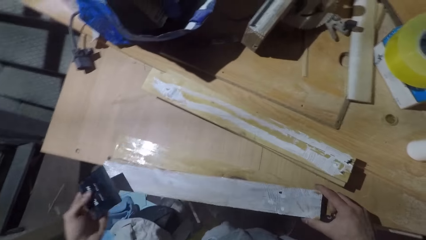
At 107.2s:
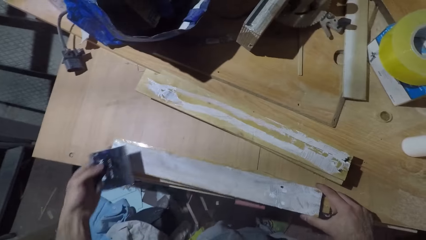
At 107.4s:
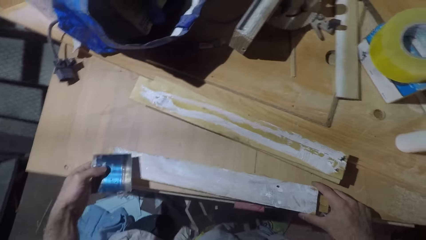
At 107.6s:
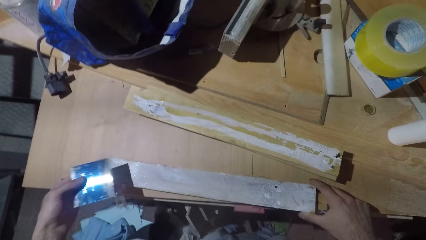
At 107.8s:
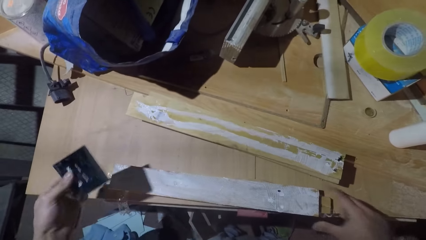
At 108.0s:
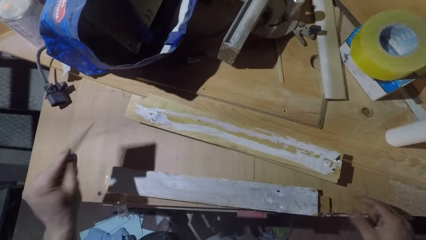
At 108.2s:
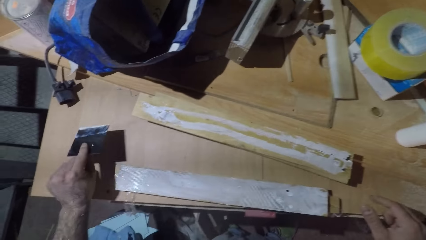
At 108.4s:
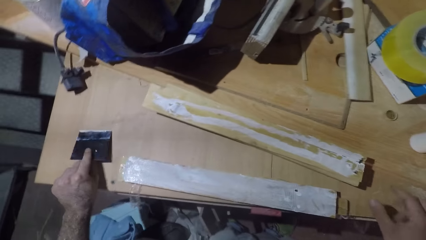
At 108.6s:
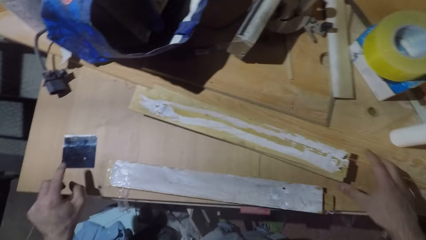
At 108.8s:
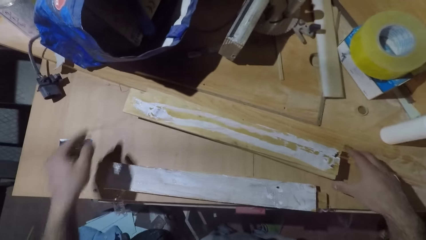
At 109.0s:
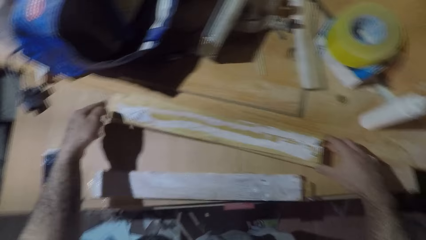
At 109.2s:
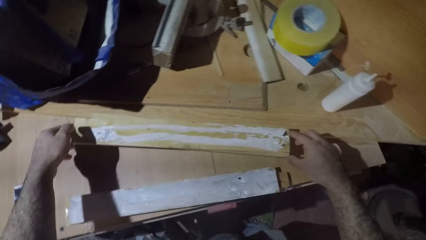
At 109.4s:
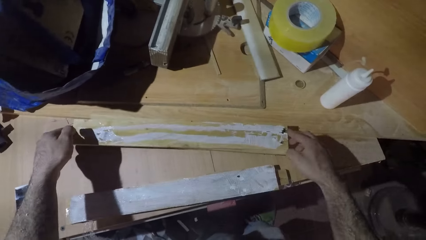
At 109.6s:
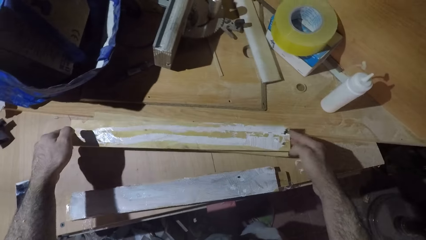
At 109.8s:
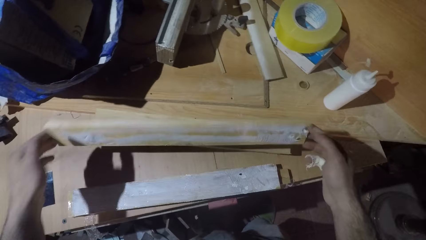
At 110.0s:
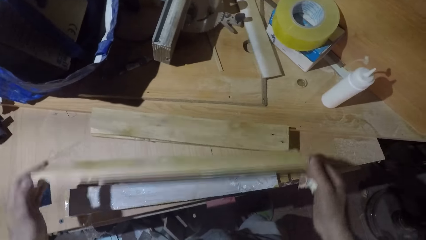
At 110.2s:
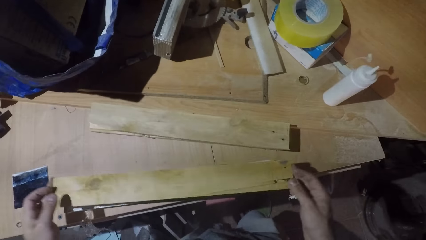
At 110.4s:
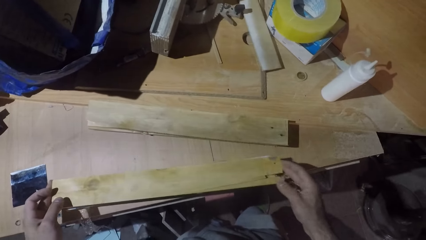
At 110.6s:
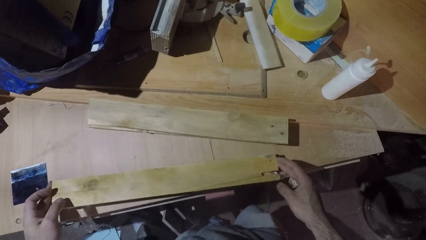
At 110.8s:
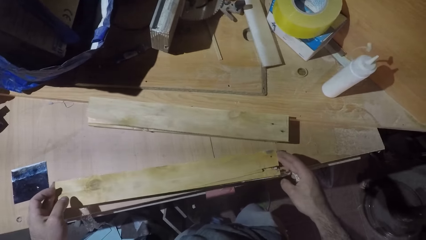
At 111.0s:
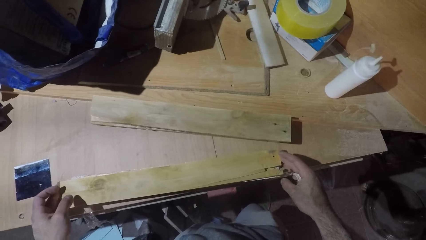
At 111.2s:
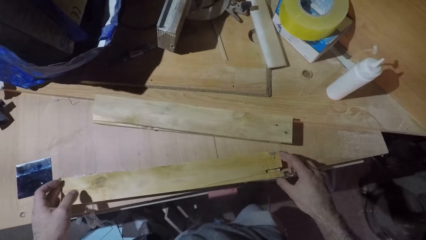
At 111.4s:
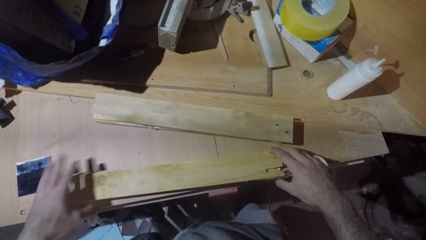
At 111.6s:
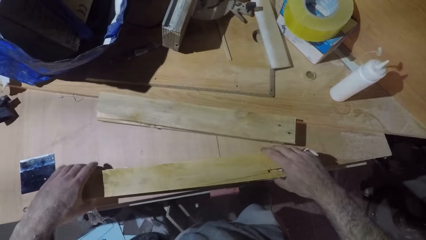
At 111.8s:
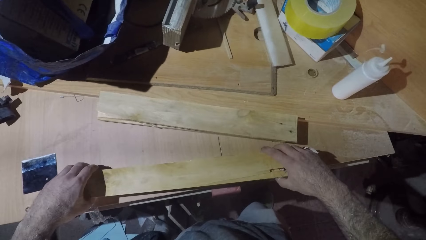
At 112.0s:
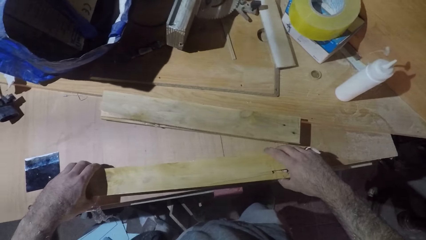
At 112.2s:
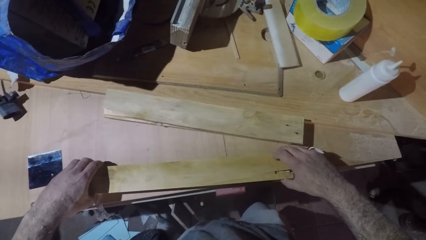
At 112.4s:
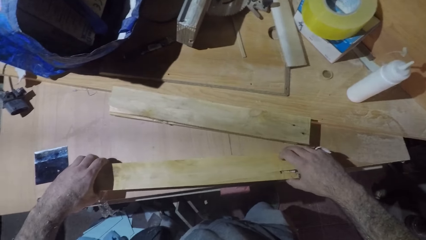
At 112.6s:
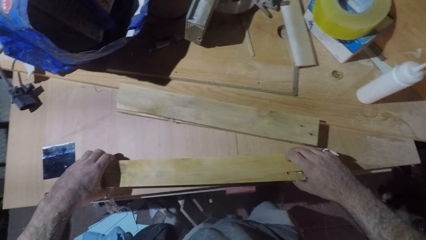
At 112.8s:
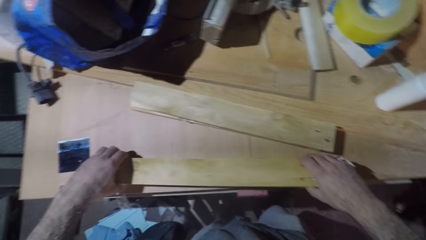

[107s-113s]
The camera wearer puts the glue spreader on the table. They pick the wood and put the wood on top of other wood. They align the woods.

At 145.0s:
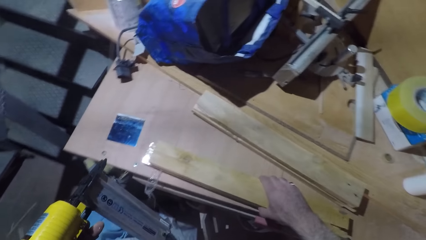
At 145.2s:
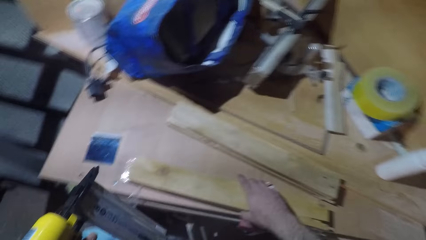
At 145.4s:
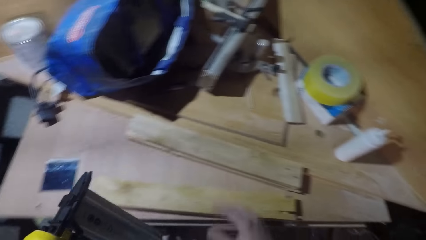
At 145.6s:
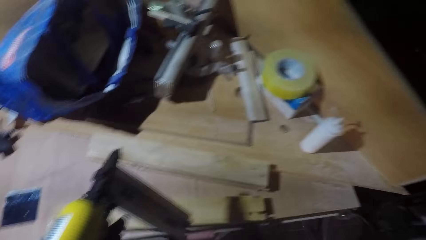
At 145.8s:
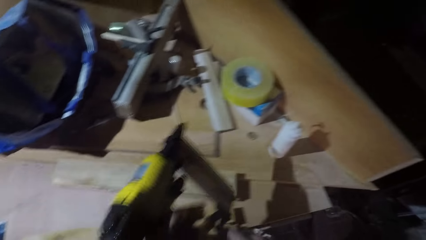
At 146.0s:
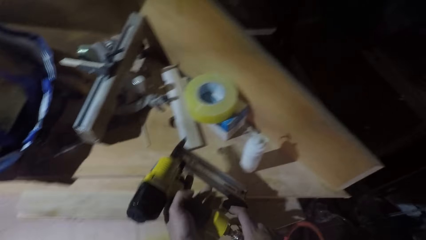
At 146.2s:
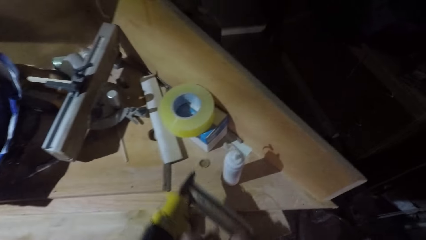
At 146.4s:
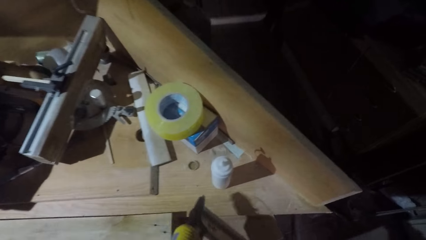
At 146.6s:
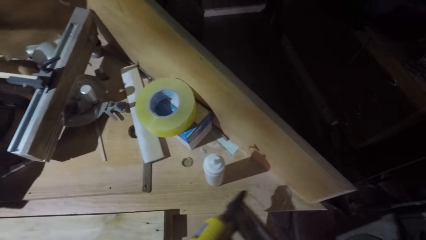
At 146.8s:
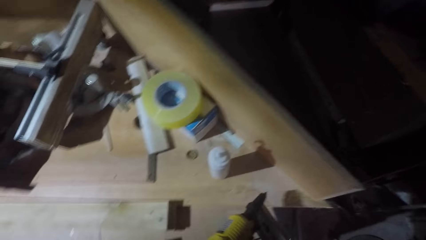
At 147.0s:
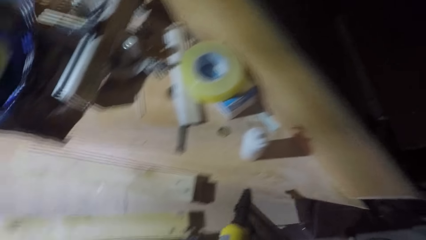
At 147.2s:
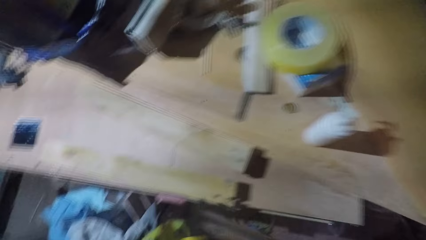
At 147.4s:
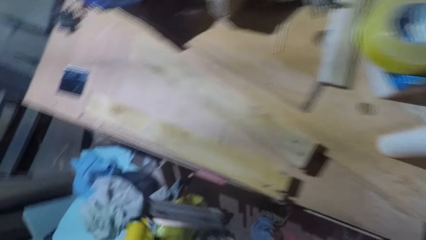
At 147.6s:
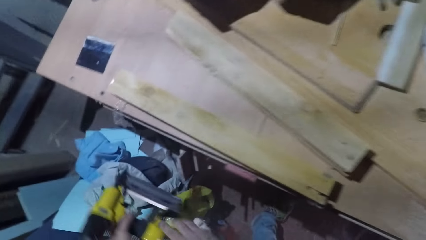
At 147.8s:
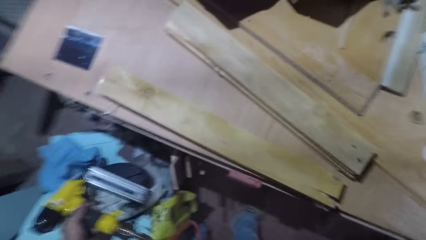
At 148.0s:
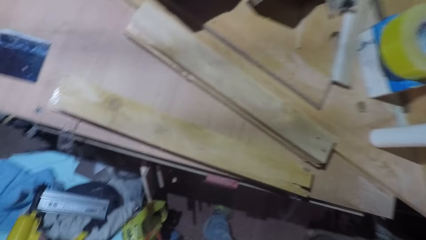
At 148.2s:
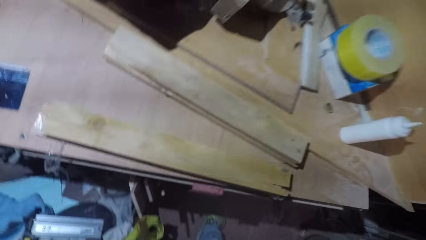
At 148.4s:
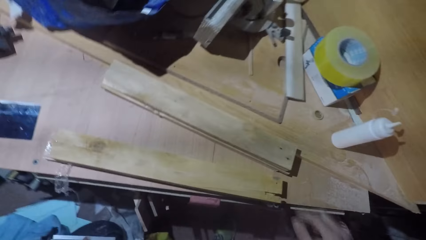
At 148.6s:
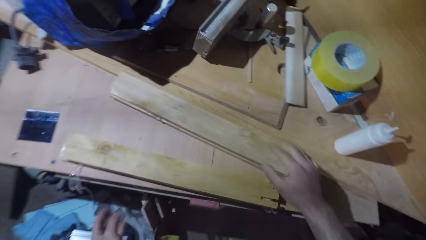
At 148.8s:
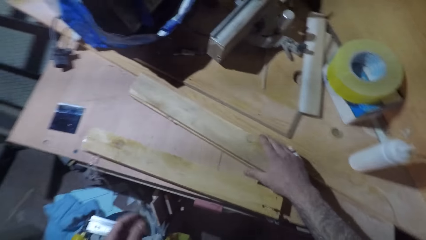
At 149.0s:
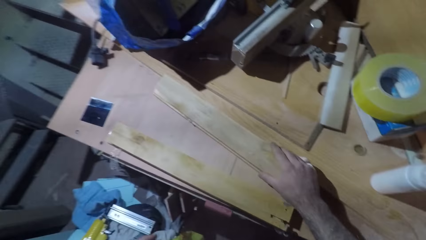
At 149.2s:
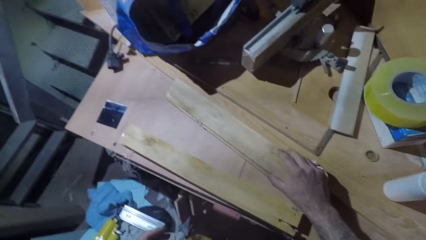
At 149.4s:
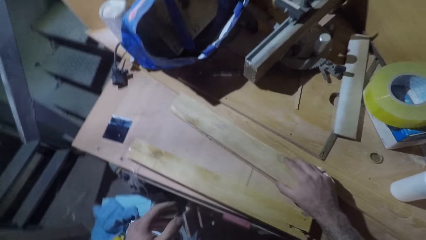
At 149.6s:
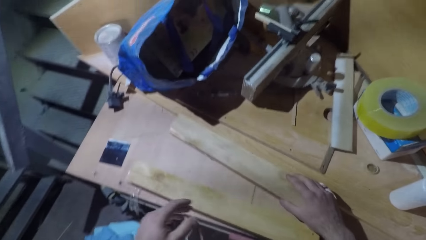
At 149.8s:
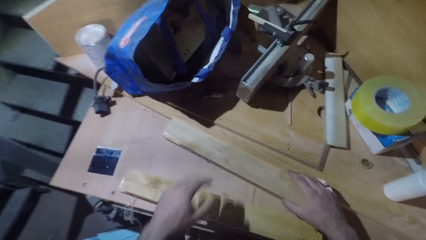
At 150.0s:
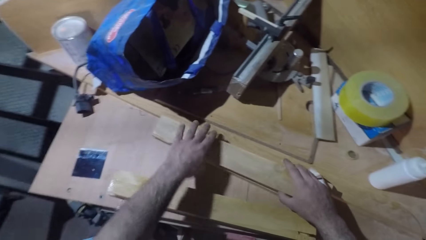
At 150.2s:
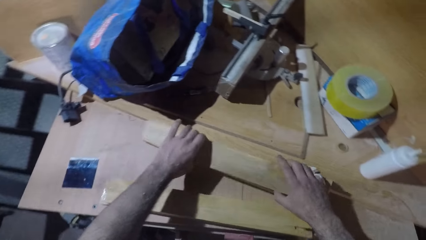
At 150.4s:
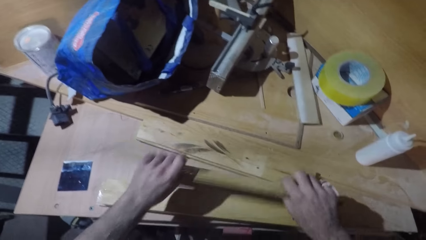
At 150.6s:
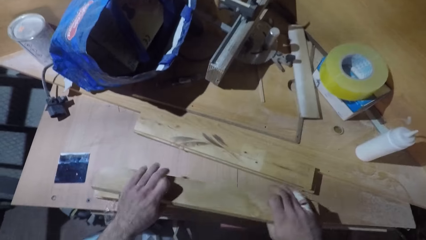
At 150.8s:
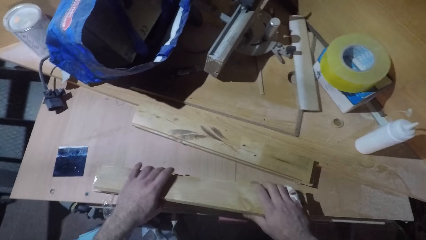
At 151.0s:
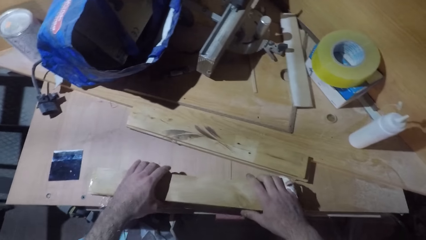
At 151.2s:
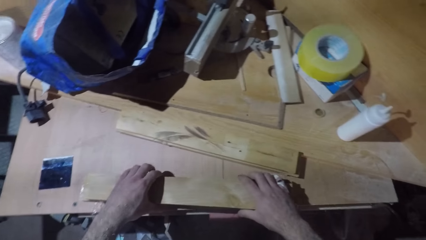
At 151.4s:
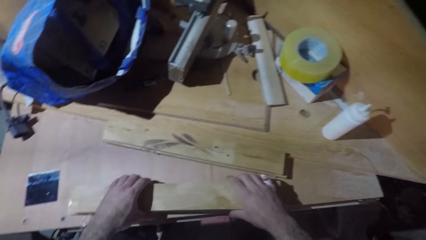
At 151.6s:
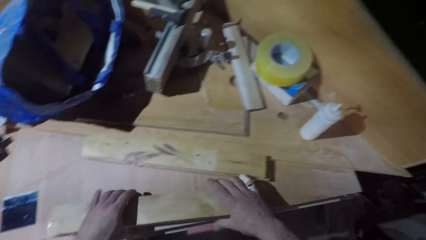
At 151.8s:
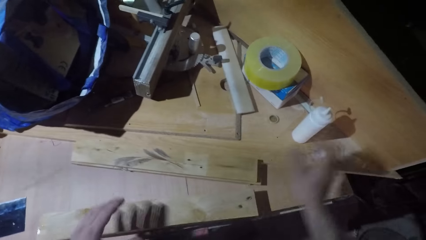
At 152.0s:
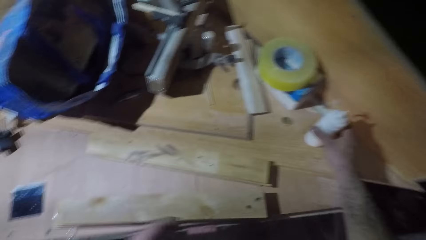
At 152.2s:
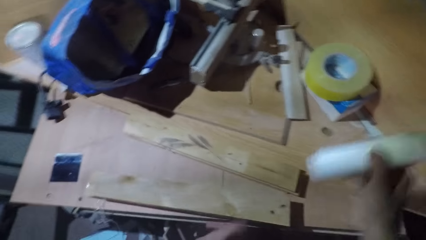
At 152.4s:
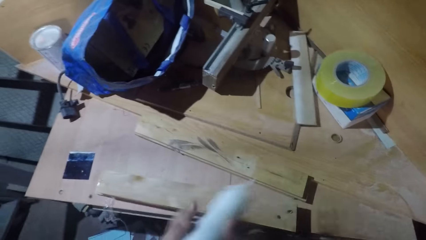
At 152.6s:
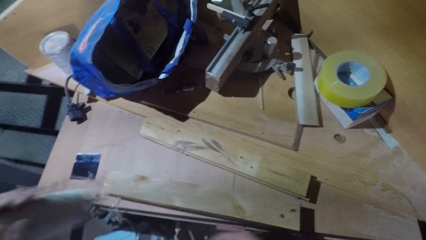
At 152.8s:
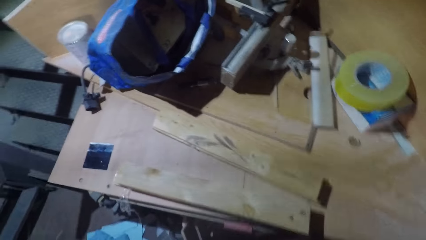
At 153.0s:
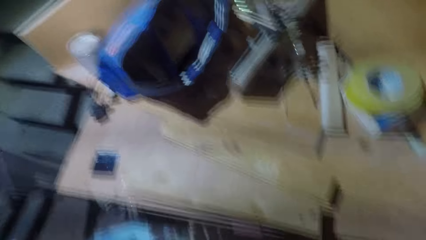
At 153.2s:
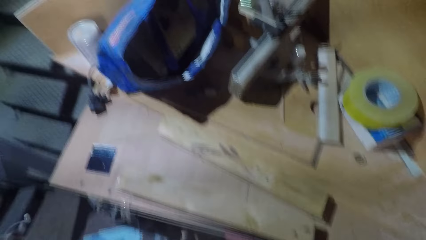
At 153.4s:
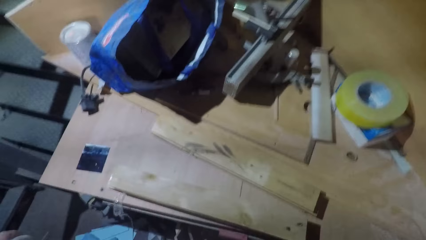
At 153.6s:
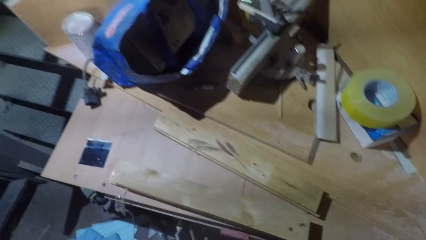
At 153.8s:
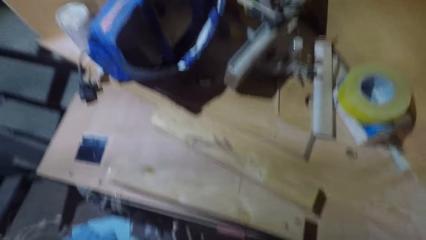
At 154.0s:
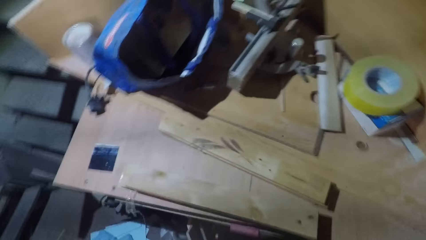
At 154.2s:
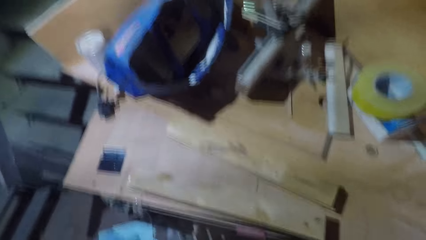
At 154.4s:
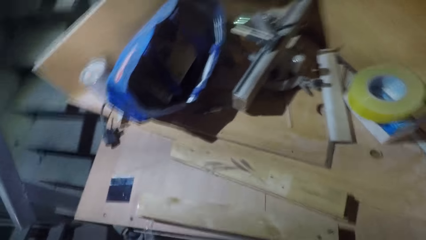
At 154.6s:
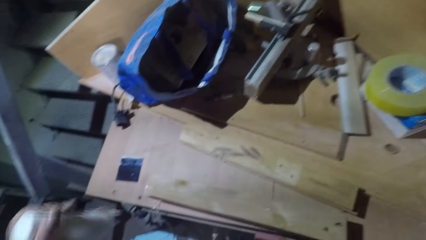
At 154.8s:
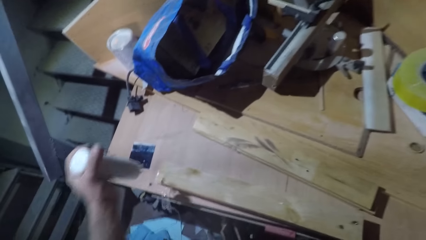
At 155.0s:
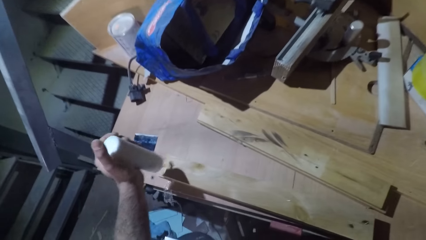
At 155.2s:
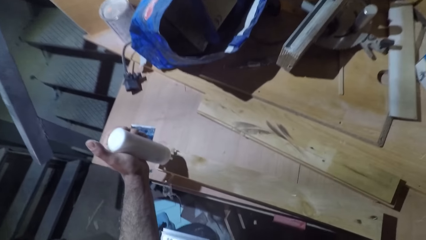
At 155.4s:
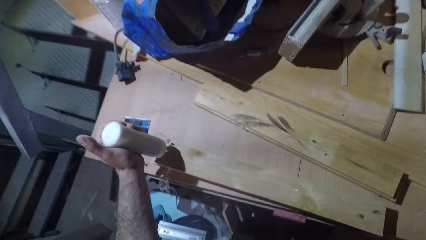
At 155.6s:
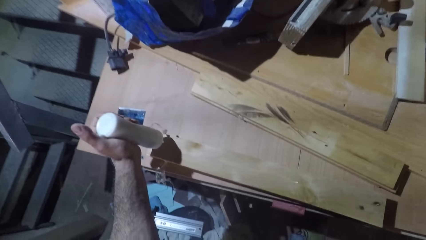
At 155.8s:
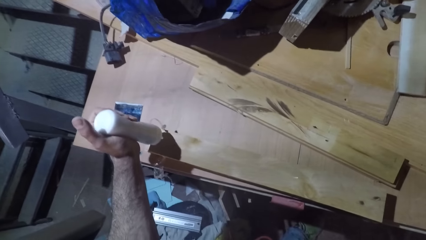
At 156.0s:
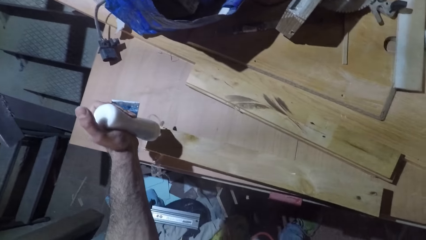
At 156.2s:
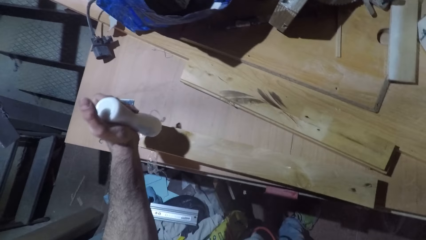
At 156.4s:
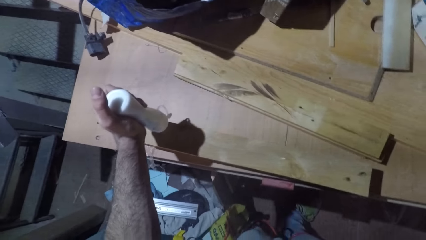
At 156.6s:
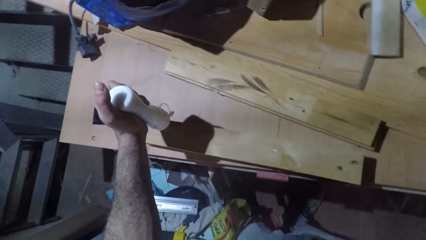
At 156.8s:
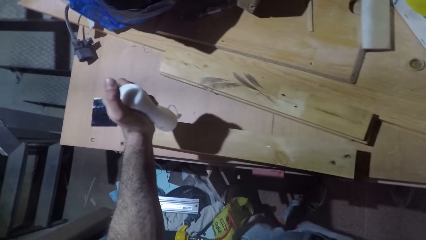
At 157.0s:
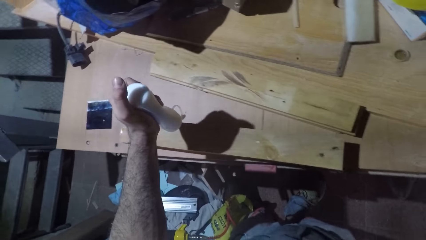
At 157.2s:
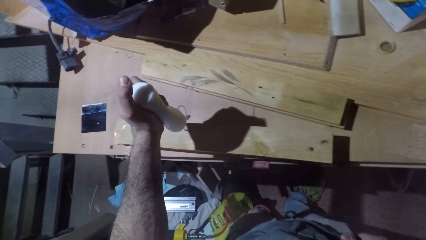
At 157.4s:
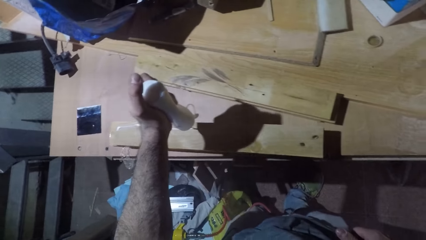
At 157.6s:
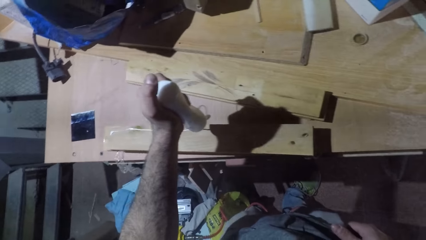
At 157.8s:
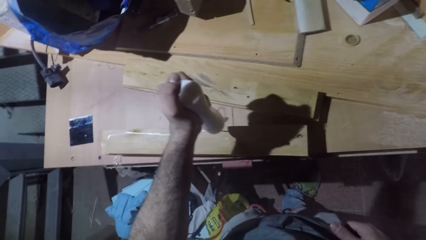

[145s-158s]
The camera wearer puts down the hammer drill machine. They pick the wood and put the wood on top of the other wood. They pick the glue can, shake the glue can and apply wood glue on the wood.
